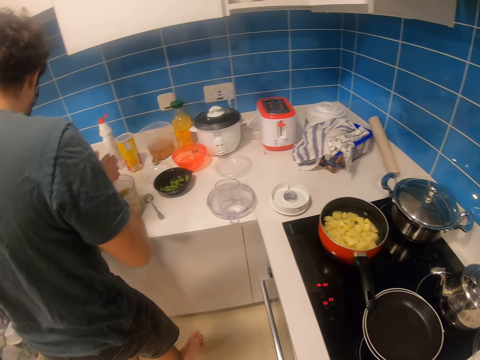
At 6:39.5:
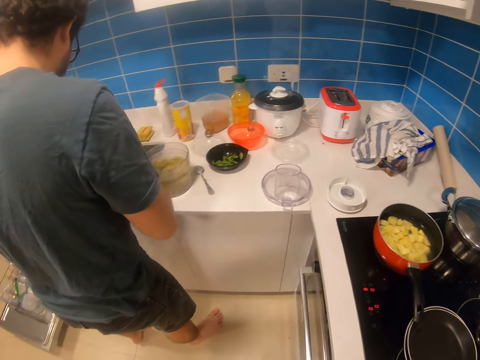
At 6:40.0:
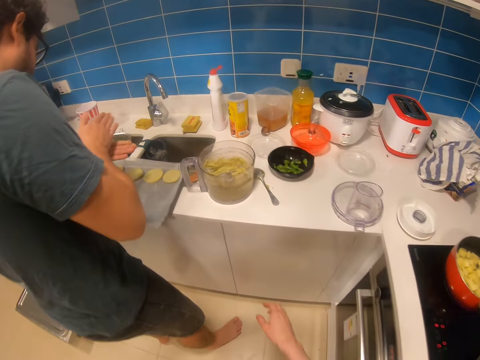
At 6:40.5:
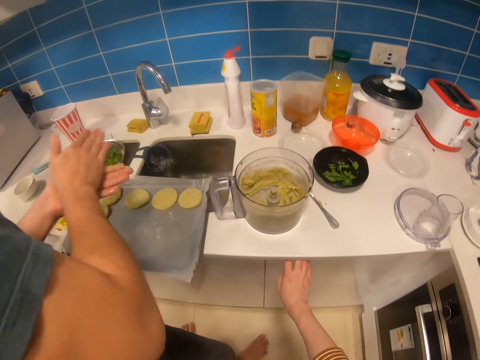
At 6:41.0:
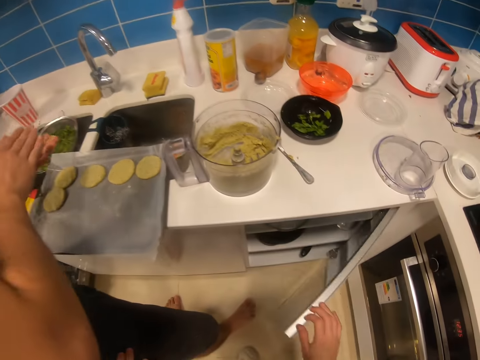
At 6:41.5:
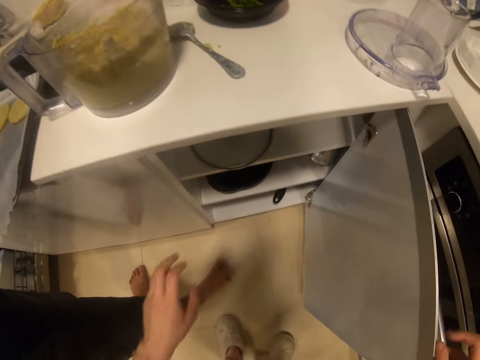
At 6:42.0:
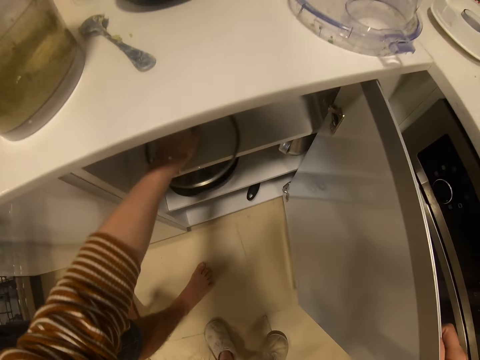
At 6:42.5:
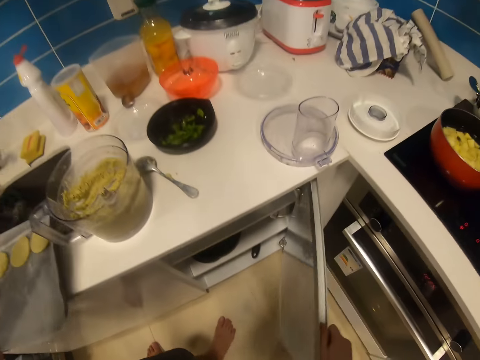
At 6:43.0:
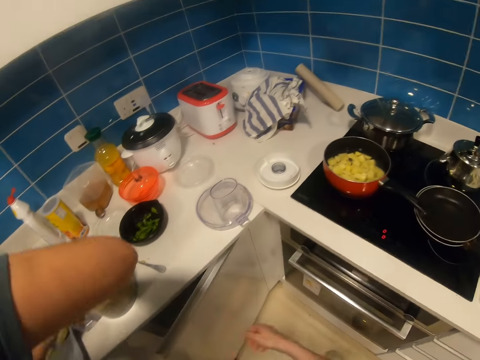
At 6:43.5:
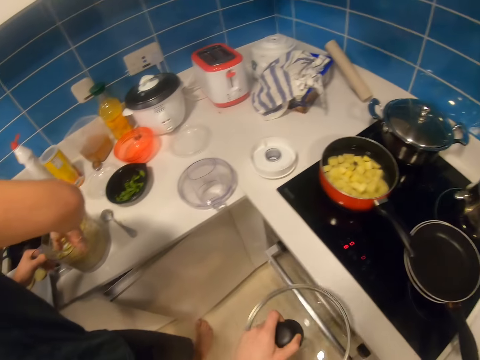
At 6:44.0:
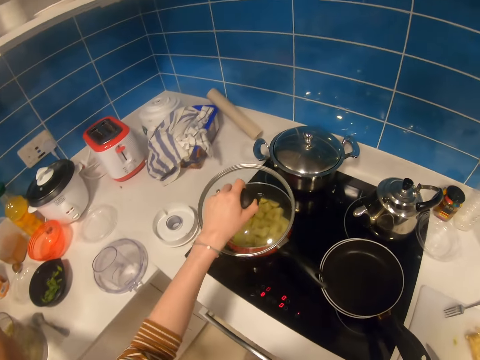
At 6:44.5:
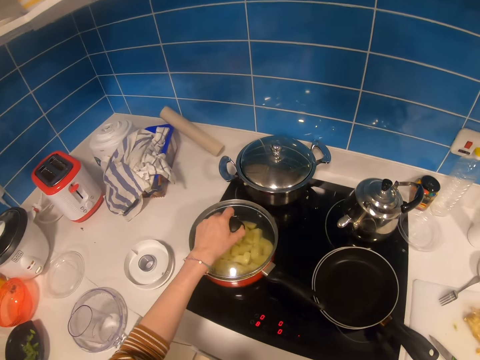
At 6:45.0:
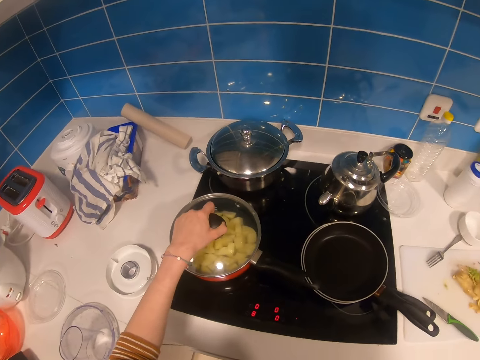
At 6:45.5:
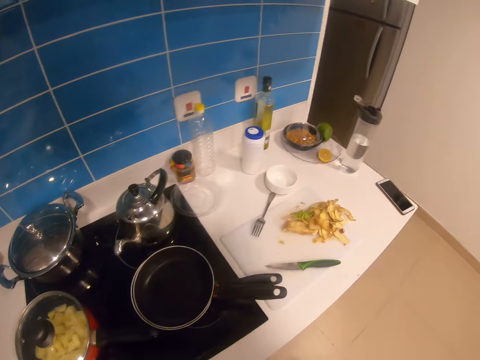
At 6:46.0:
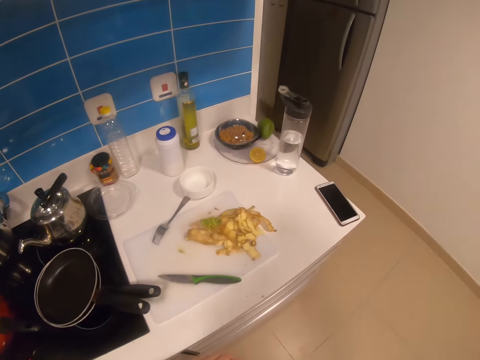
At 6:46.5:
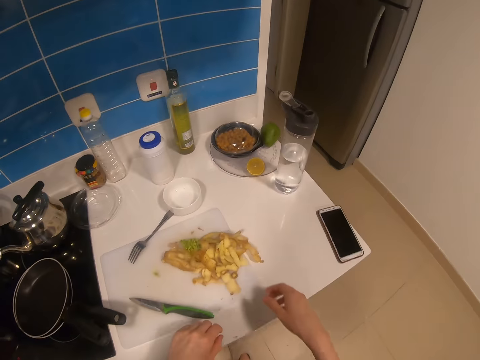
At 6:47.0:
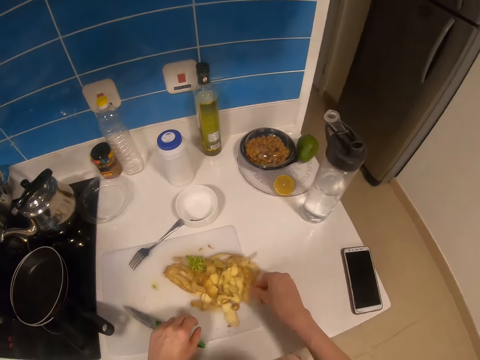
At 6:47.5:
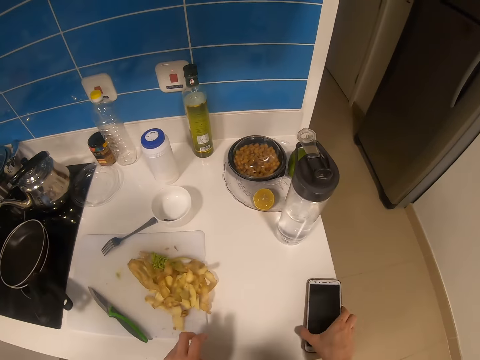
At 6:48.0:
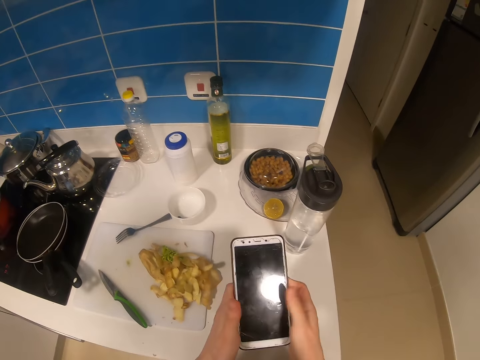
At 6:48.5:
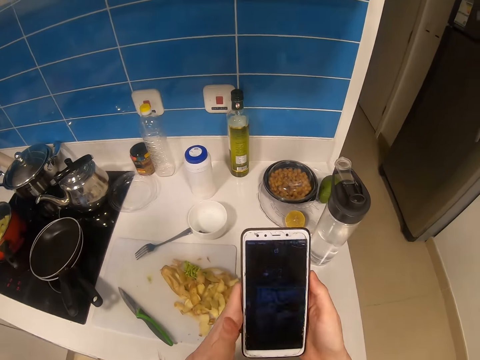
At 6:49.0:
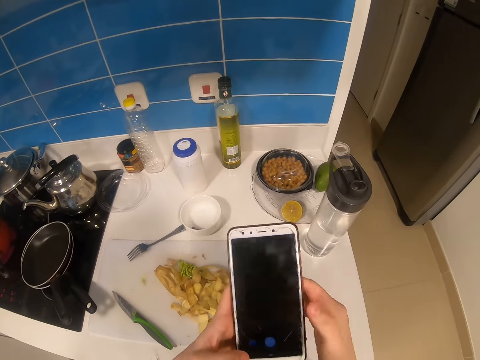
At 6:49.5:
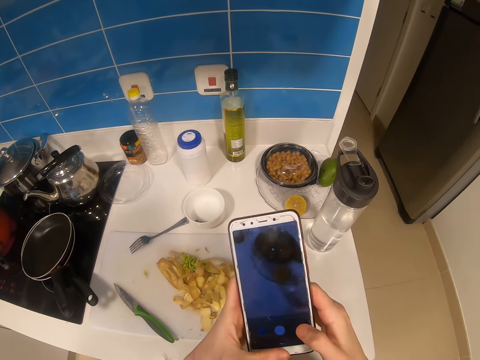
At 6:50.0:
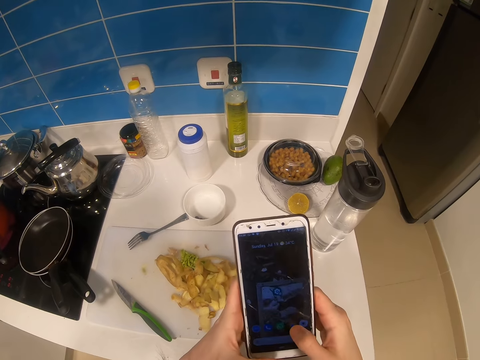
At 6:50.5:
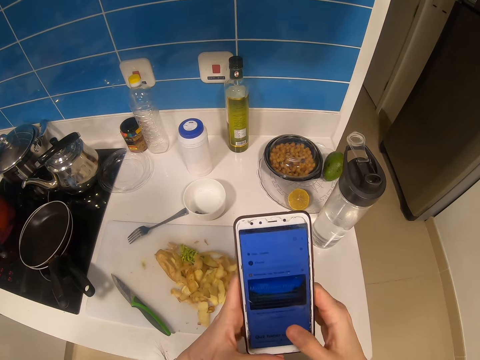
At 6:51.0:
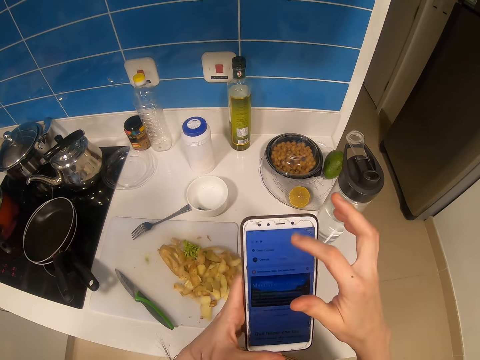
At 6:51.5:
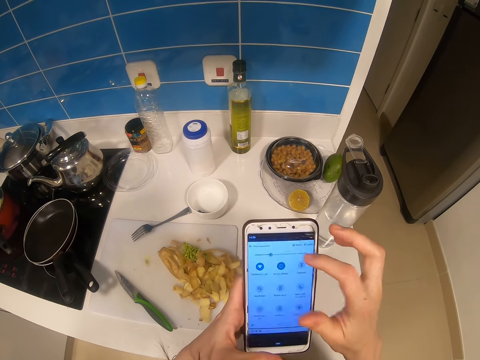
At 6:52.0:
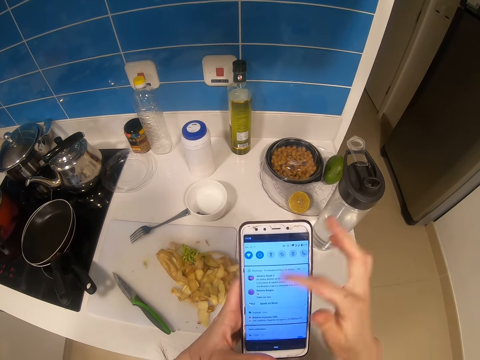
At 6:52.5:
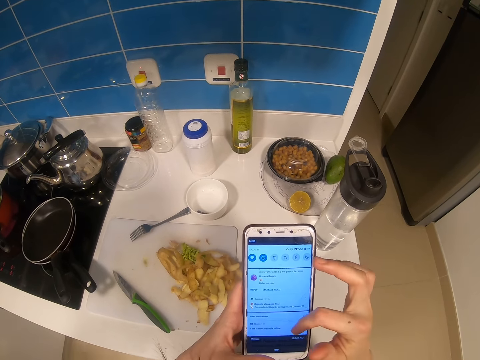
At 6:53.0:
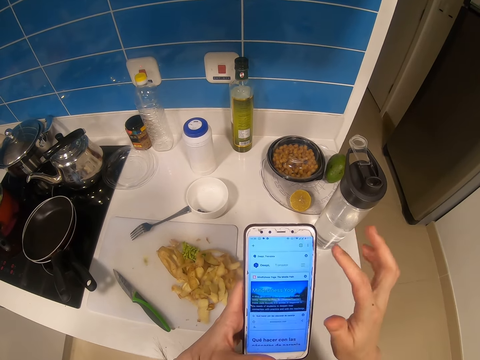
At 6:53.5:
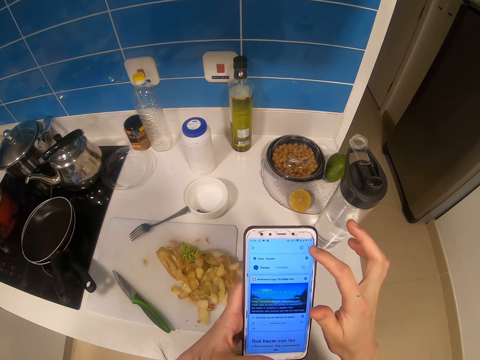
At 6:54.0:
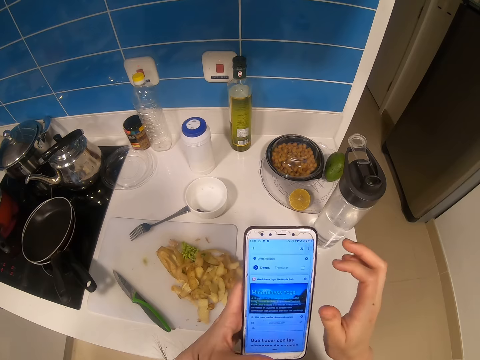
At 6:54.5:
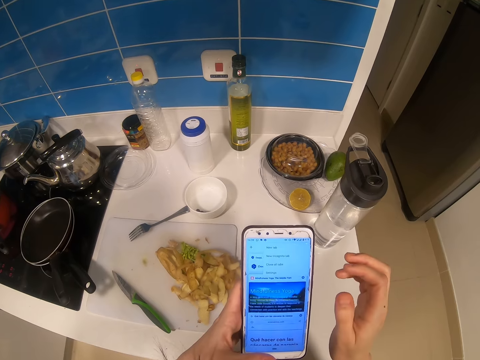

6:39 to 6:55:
The camera wearer opens a cabinet's door. They pick up the pan lid in the cabinet. They close the cabinet. They cover the pan on the cooker with the lid. They pick up a phone from the counter. They operate on the phone. They scroll the phone.

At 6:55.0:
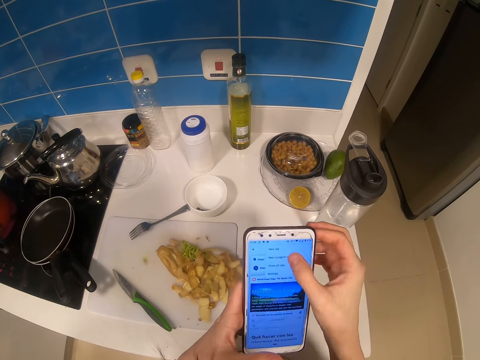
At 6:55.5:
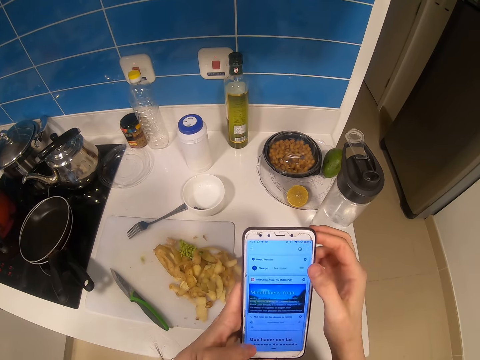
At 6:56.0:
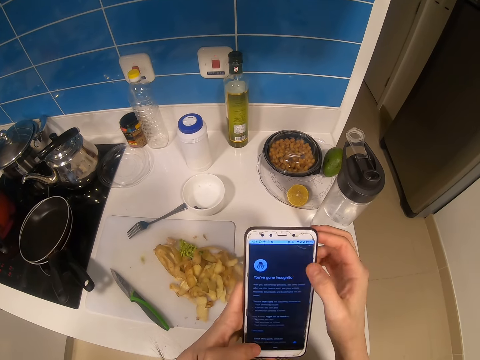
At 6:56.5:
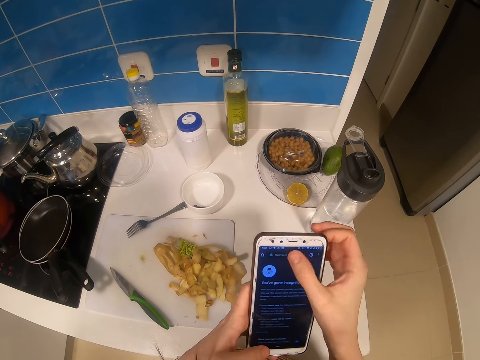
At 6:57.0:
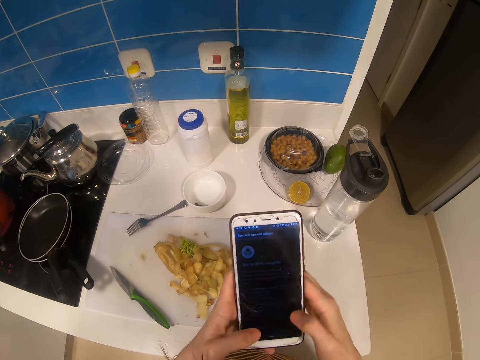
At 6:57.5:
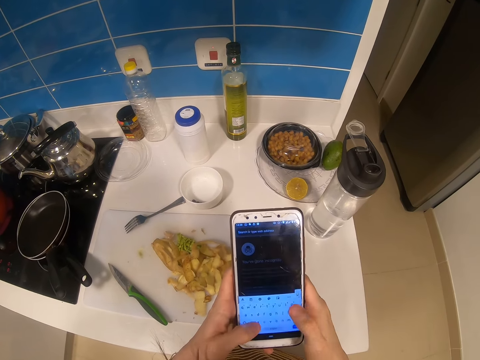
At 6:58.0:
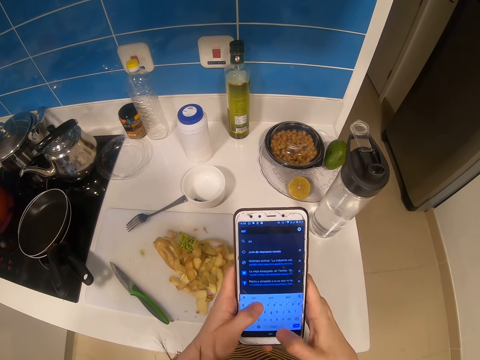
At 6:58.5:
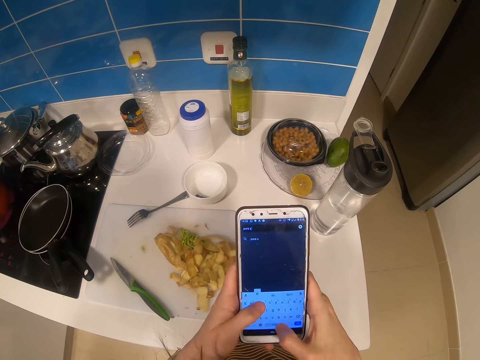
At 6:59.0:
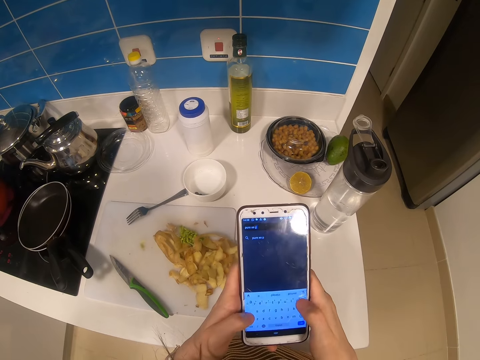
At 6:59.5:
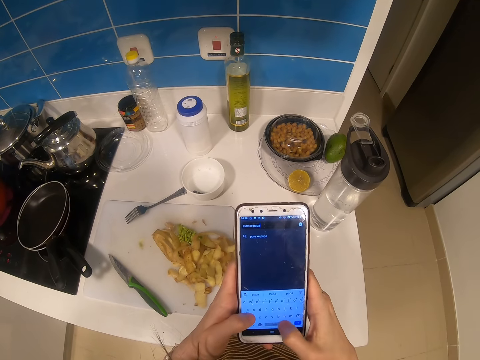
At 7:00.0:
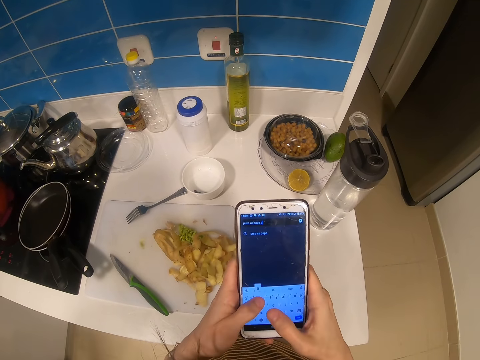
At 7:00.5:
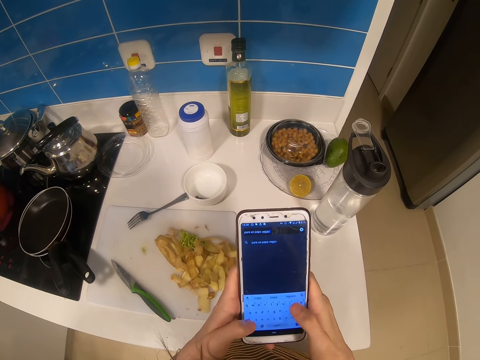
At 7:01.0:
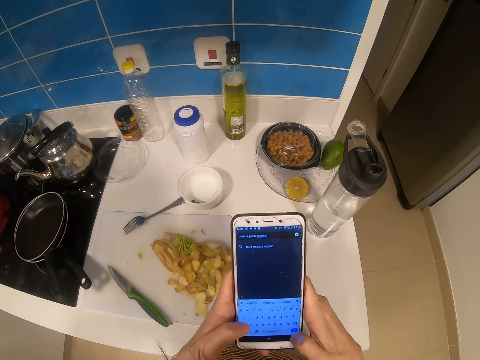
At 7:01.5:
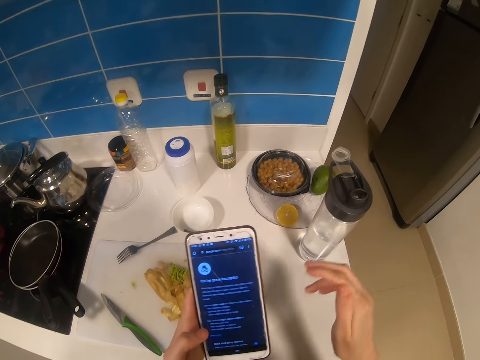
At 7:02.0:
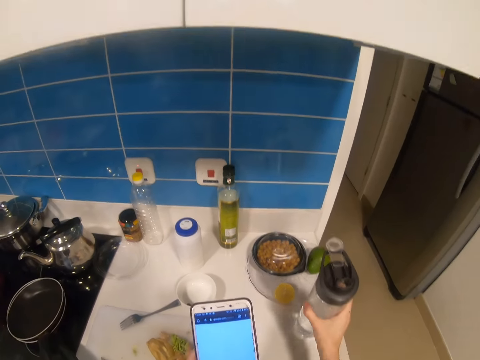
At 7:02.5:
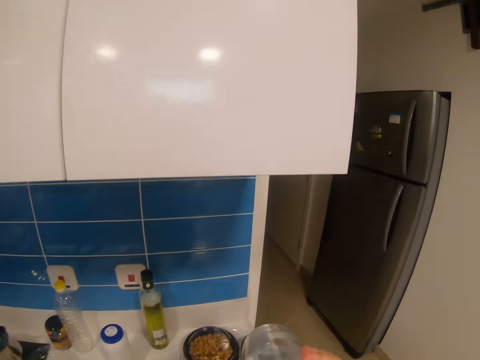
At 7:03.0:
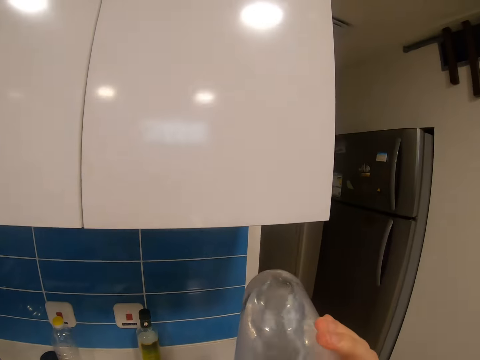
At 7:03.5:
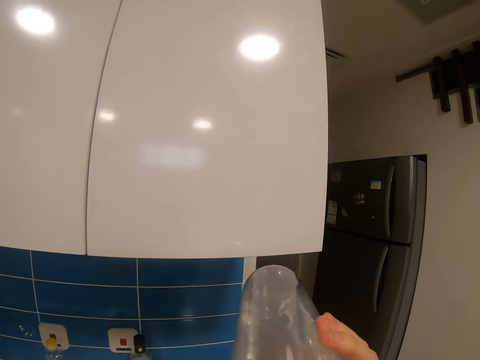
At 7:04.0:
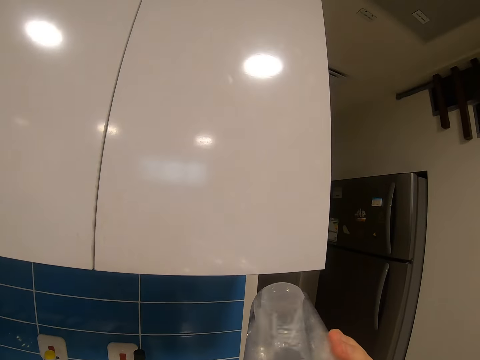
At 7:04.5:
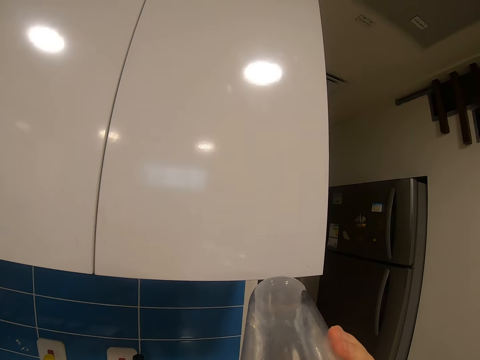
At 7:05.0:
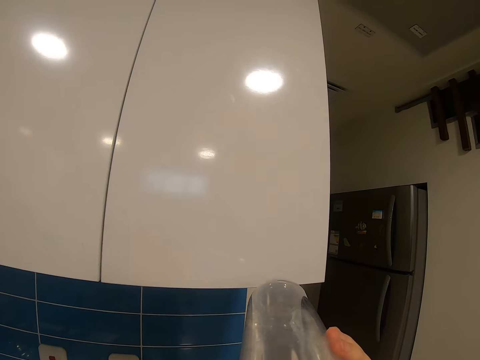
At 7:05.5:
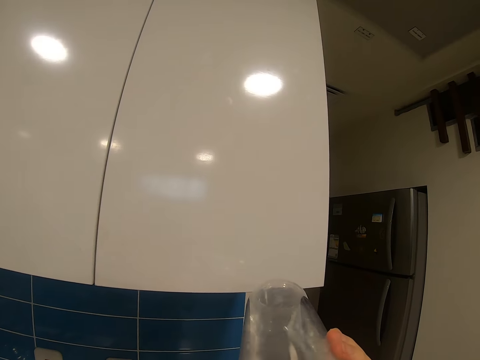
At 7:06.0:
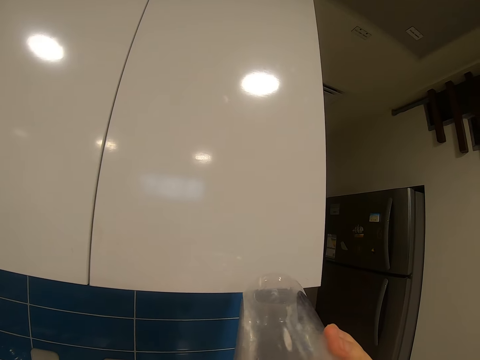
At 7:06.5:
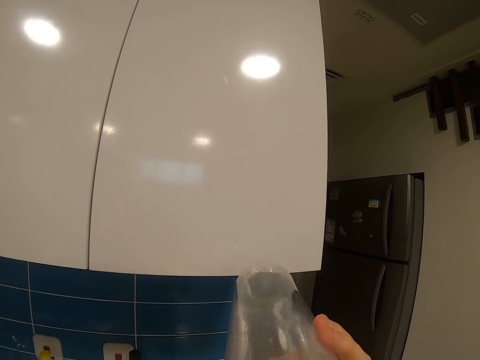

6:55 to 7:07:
The camera wearer picks up the water bottle from the counter. They drink water from the water bottle.
